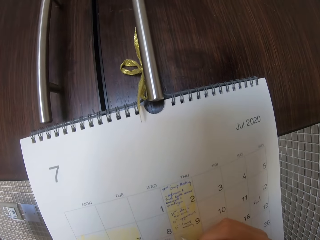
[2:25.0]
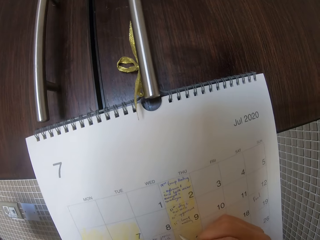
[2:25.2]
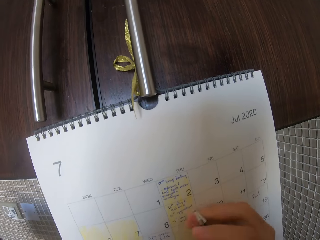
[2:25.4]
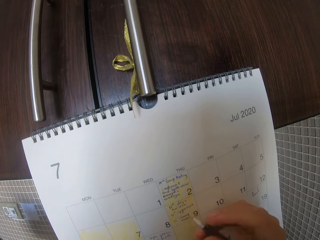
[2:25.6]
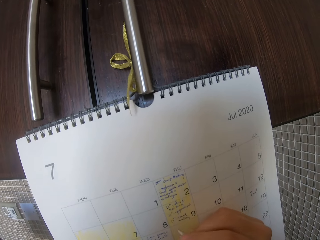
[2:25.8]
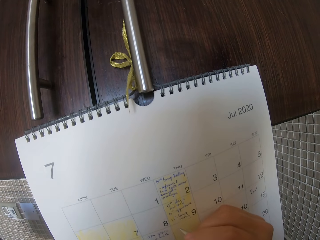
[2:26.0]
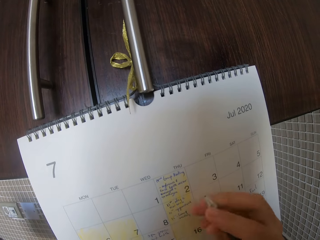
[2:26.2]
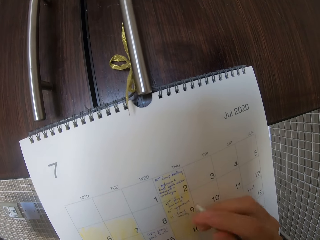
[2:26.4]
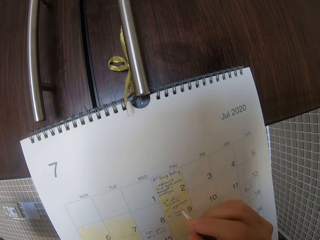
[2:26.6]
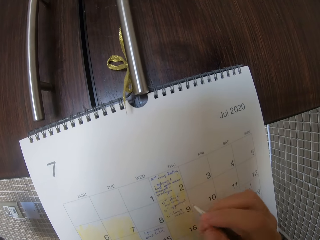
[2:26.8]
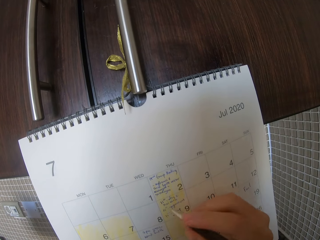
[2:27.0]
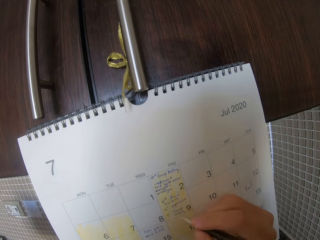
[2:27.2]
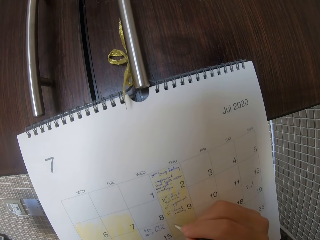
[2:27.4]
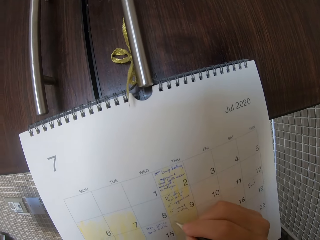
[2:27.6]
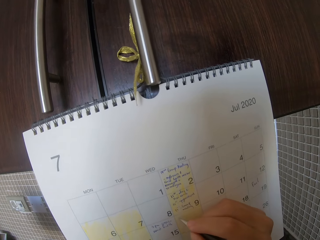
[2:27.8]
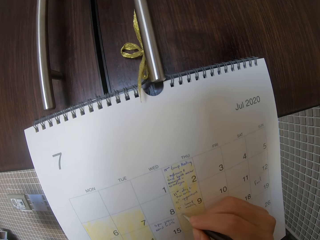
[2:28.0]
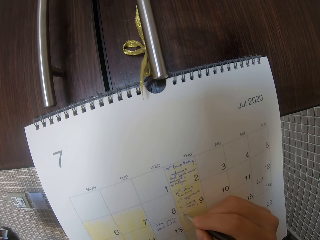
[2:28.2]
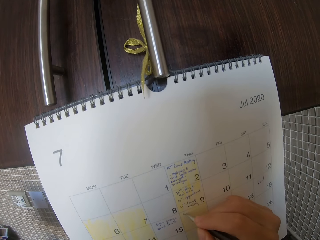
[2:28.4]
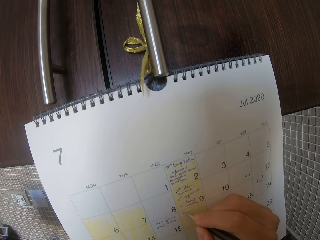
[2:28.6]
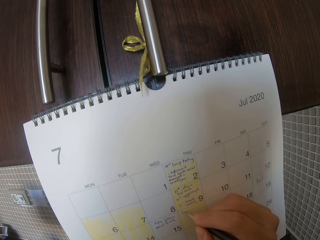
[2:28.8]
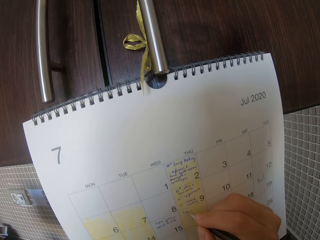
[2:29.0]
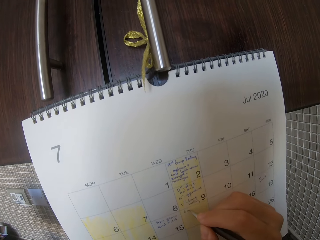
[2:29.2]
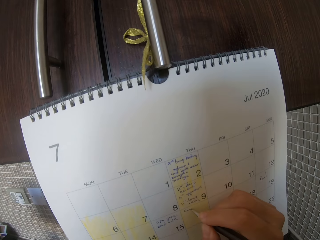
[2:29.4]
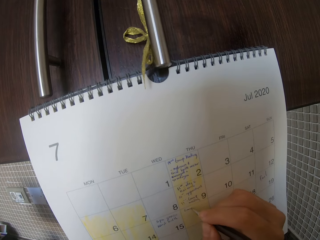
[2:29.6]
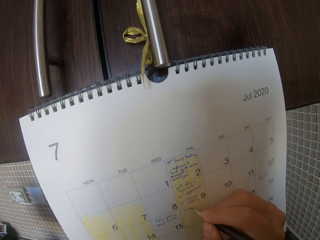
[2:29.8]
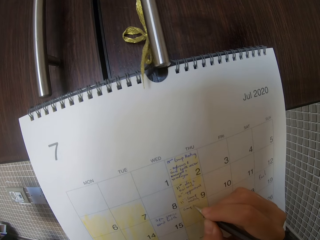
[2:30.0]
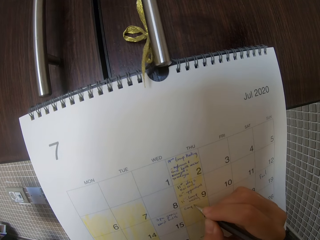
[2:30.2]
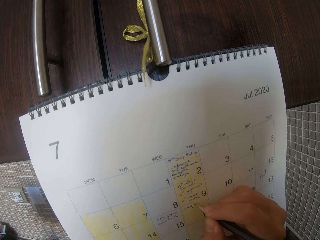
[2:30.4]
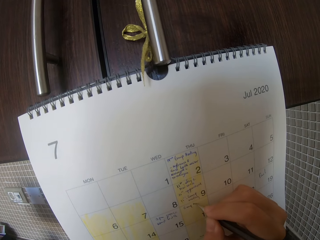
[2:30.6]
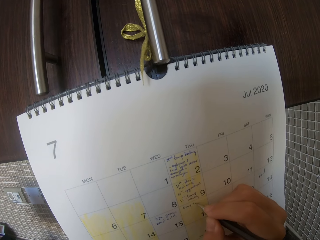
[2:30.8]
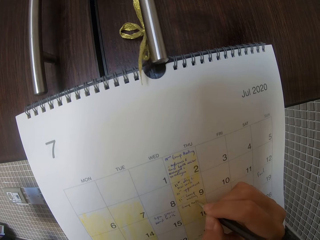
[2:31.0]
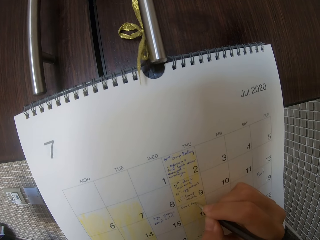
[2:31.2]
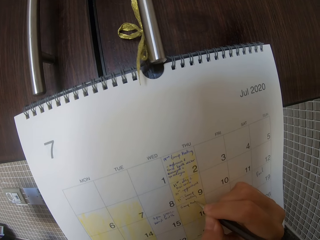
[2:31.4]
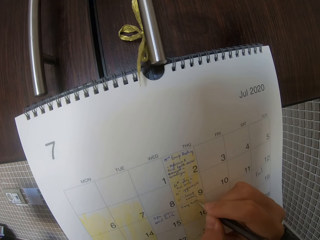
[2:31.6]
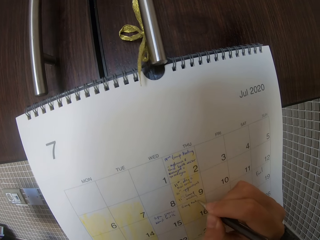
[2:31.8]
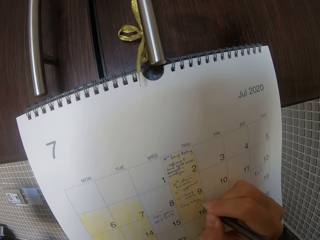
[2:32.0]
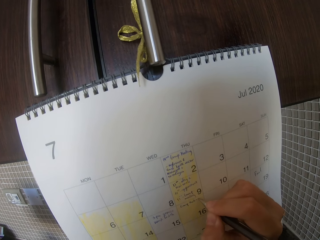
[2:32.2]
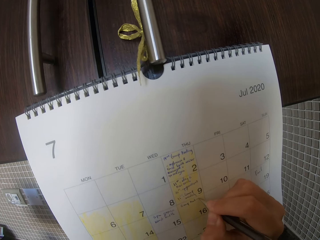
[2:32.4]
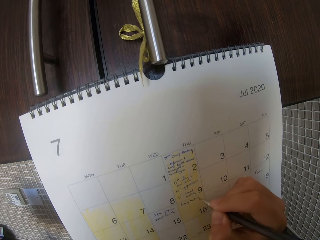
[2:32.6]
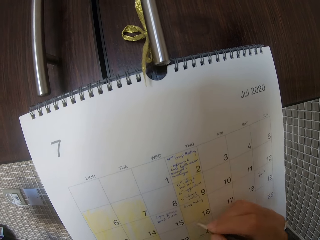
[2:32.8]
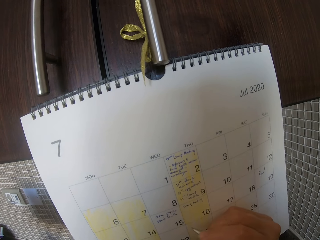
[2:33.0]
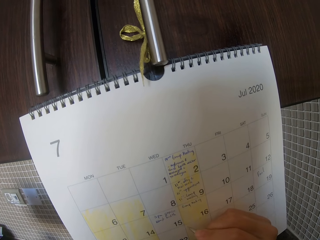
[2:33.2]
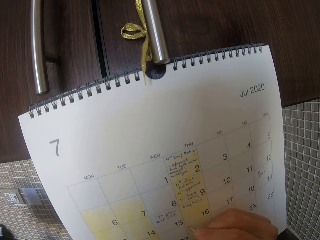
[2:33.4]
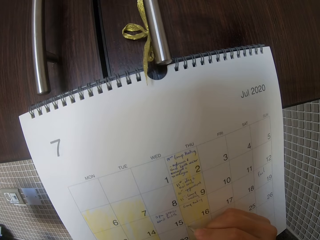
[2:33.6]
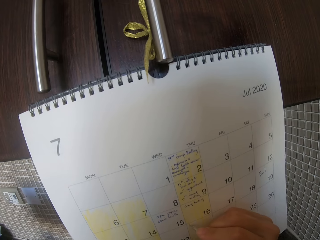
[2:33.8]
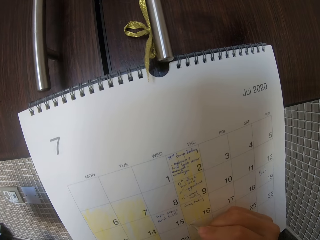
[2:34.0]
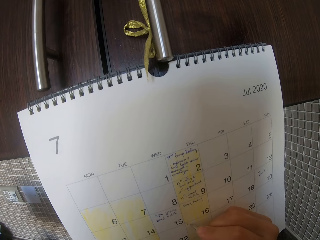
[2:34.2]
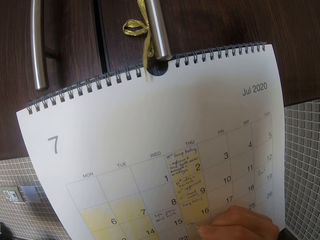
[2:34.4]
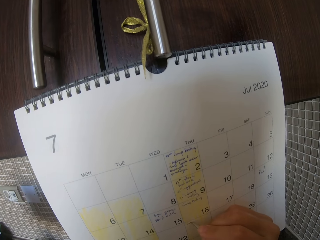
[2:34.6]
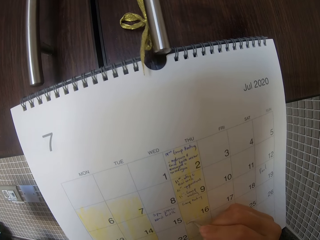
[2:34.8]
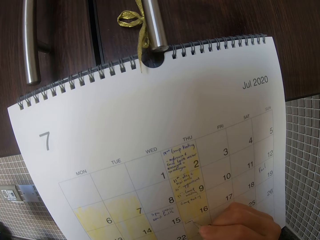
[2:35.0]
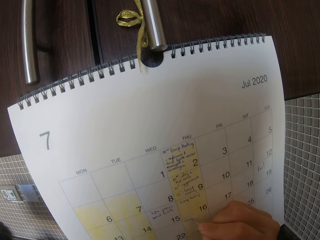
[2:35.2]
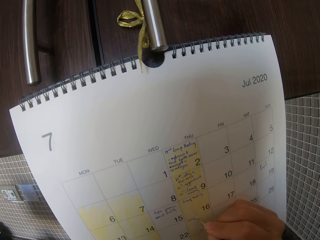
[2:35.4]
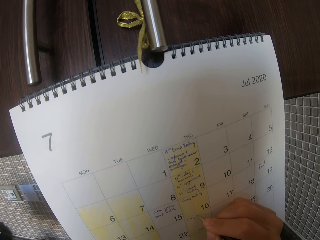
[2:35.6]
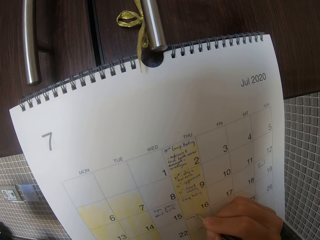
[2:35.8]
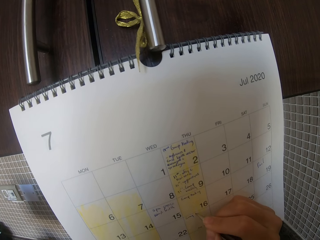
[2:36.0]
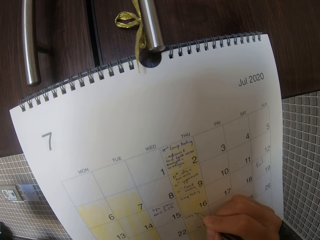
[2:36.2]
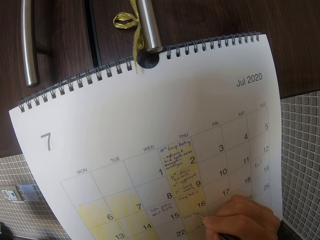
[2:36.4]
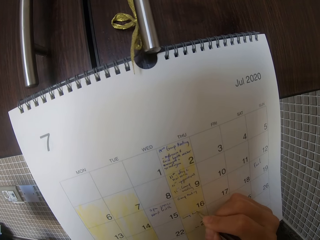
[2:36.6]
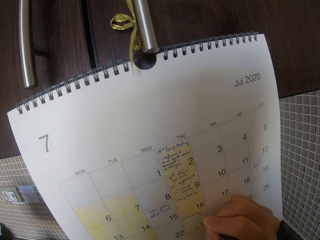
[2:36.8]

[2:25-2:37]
The camera wearer marks on the calendar.

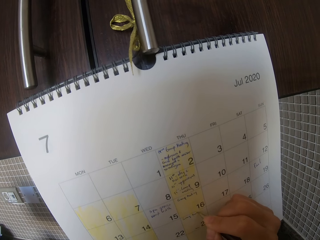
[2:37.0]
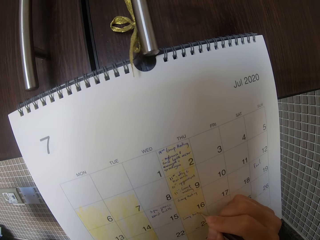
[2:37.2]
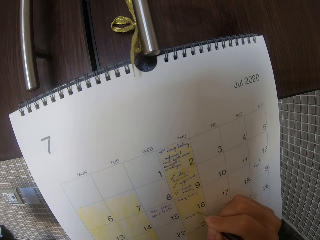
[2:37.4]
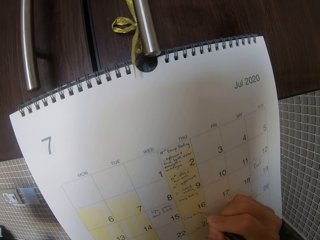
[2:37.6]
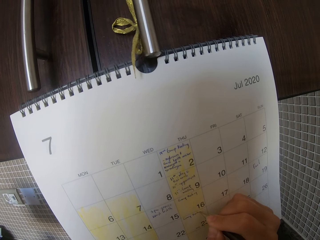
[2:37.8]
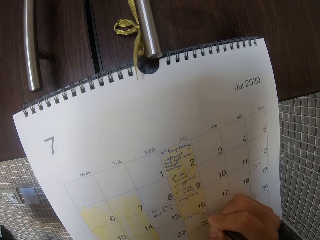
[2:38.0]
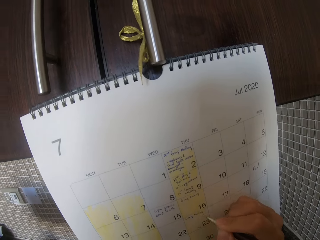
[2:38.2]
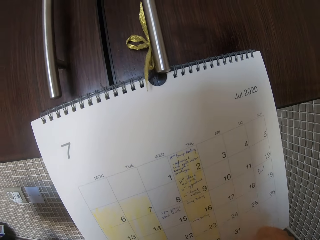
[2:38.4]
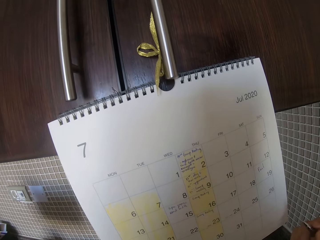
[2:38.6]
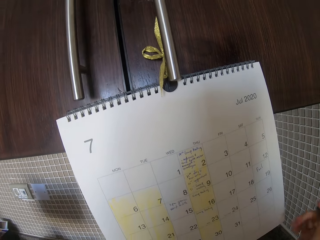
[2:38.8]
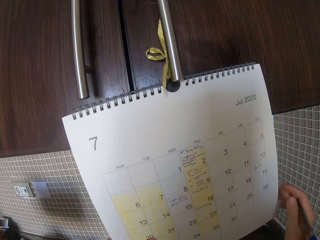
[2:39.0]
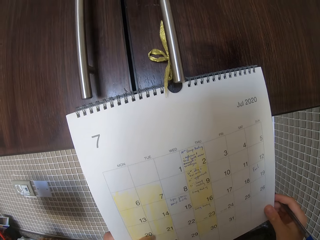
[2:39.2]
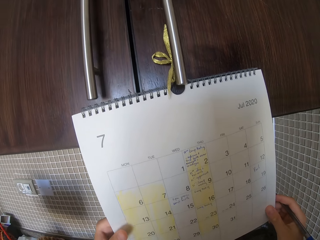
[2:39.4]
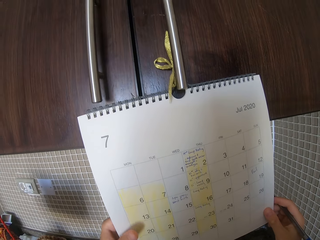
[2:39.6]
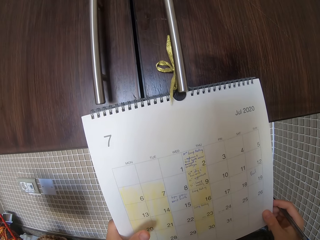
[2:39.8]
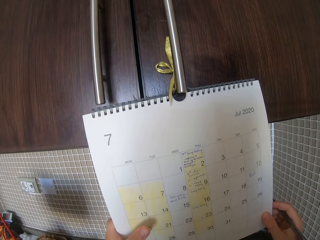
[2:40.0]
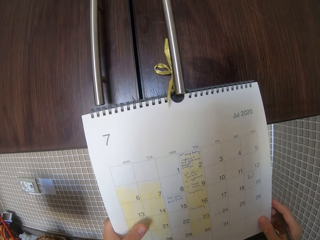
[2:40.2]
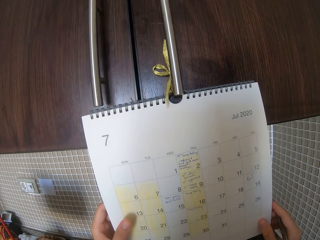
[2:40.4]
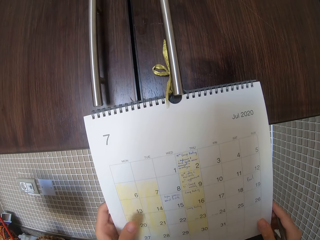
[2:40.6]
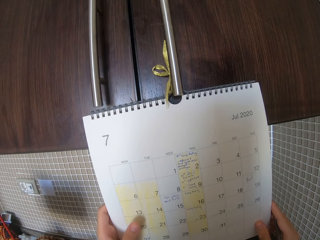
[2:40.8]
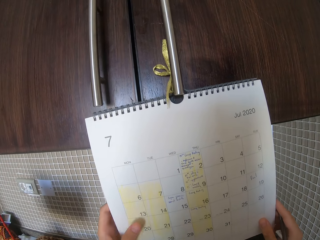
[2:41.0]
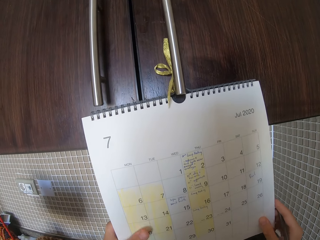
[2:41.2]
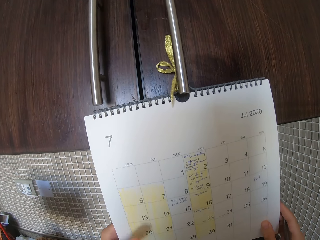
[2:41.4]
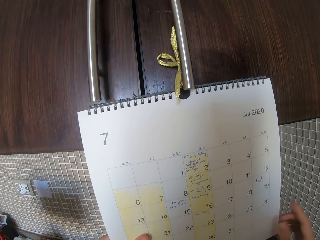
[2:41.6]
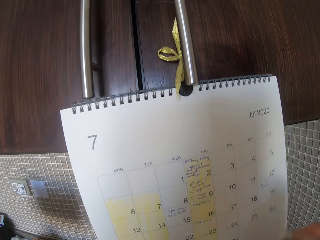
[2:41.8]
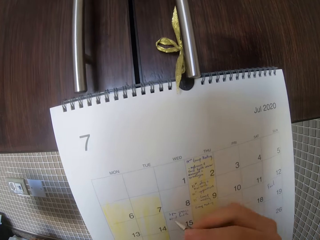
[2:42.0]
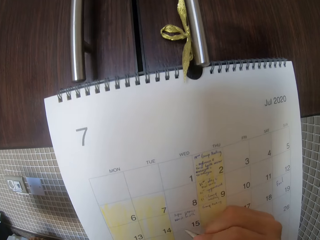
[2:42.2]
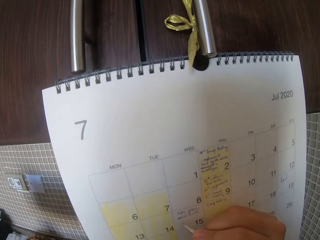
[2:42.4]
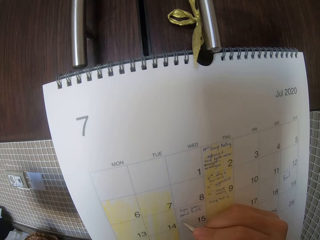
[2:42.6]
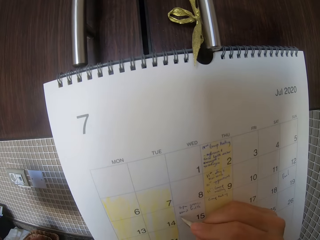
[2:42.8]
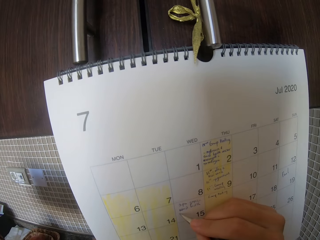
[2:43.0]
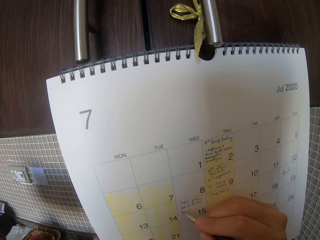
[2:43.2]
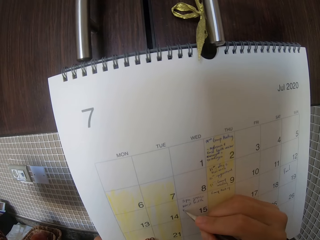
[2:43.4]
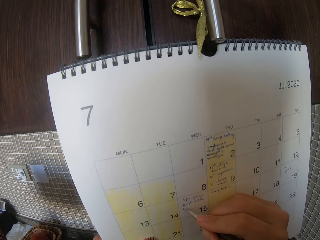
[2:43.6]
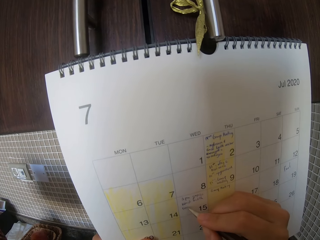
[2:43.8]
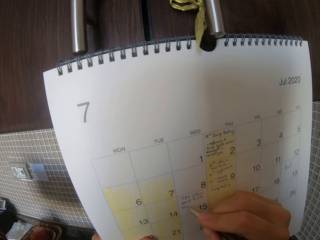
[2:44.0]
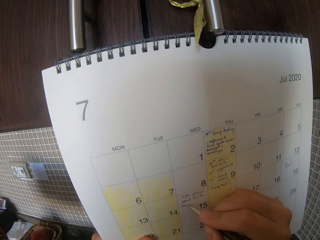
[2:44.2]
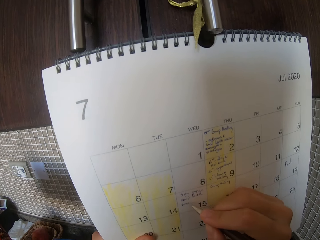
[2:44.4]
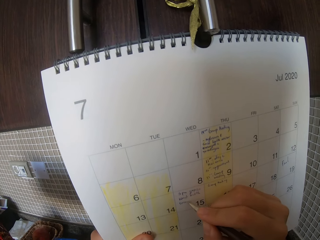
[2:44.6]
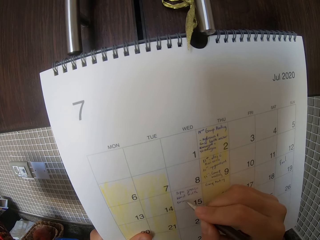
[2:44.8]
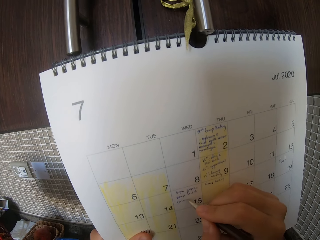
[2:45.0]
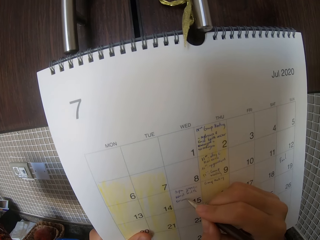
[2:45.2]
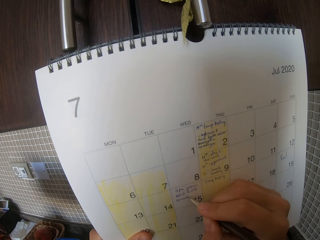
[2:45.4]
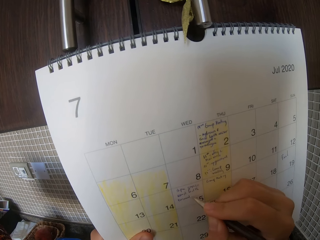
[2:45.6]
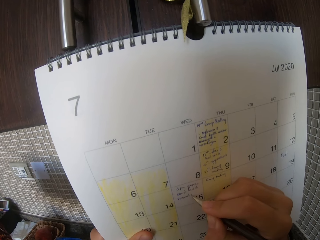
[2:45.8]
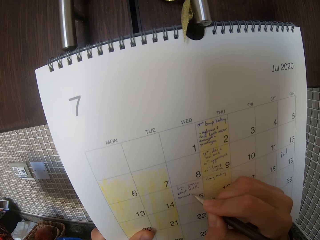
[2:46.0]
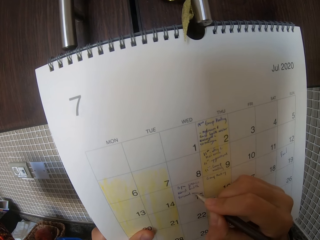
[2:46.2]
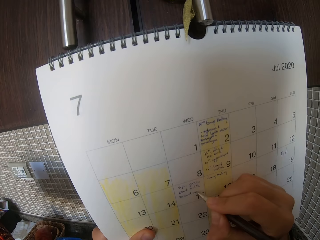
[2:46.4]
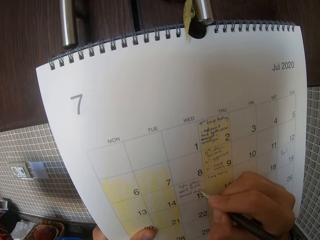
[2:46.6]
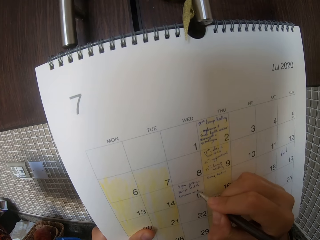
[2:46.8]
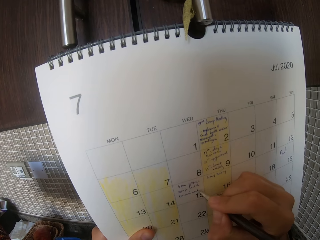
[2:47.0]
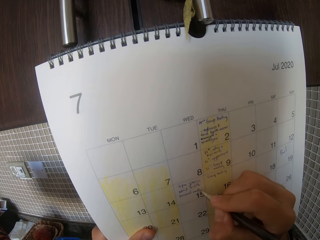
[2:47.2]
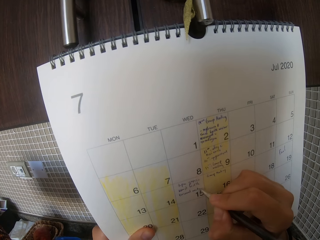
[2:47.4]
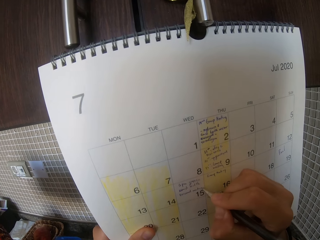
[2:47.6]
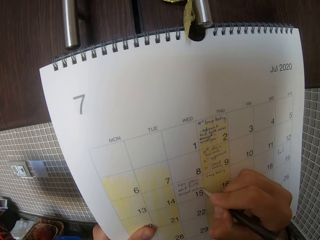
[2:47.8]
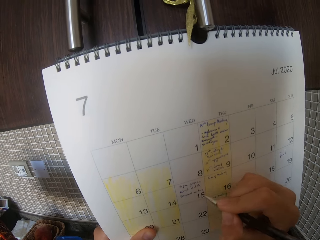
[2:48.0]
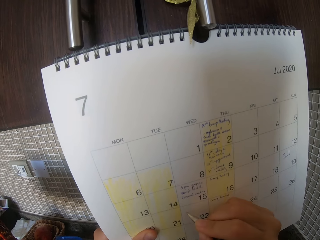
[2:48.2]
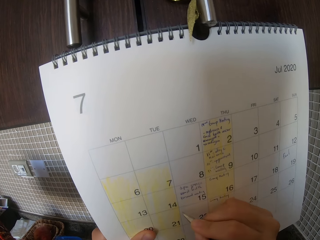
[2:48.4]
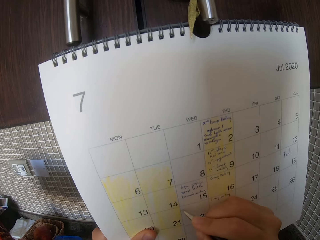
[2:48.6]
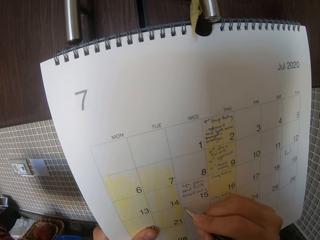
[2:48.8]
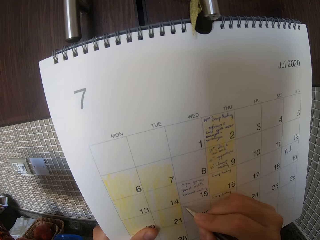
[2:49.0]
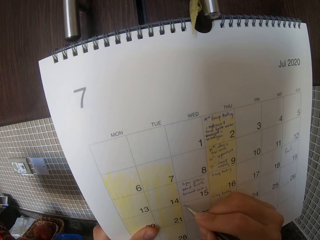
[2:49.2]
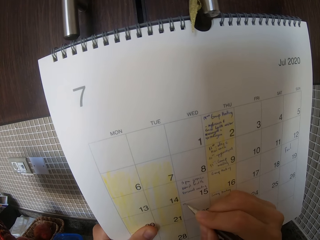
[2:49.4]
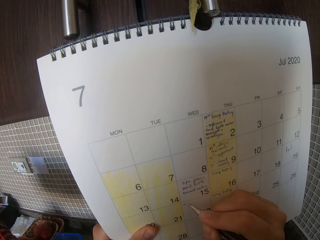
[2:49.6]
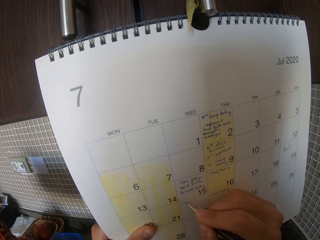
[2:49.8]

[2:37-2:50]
The camera wearer looks at the calendar. They write on the calendar.
